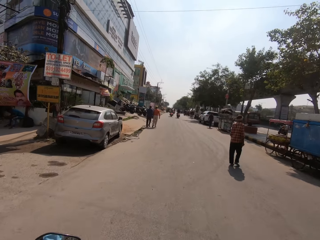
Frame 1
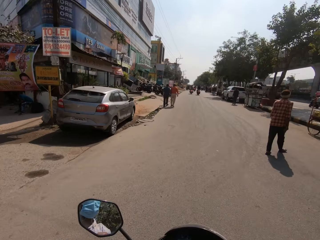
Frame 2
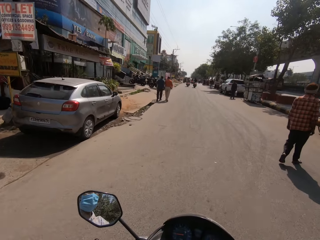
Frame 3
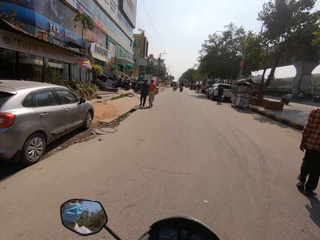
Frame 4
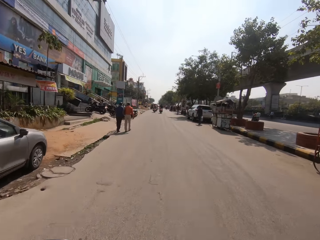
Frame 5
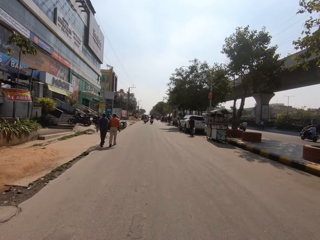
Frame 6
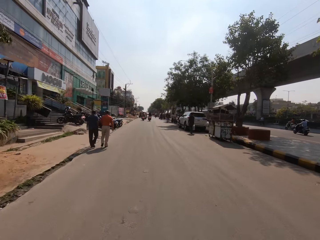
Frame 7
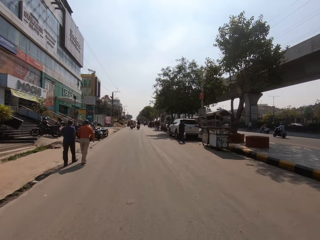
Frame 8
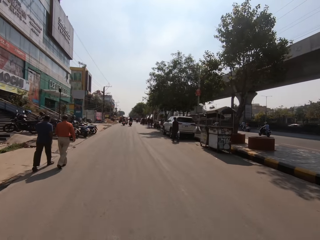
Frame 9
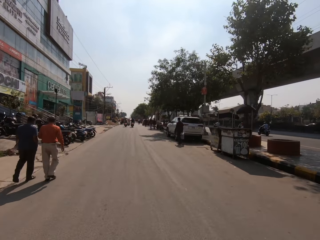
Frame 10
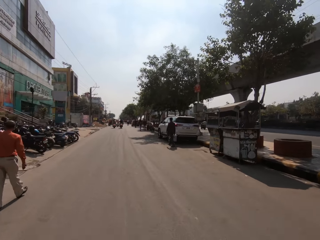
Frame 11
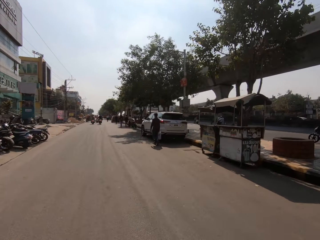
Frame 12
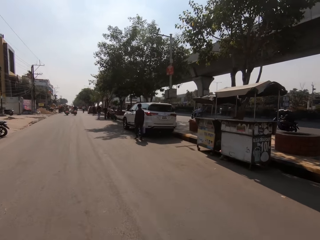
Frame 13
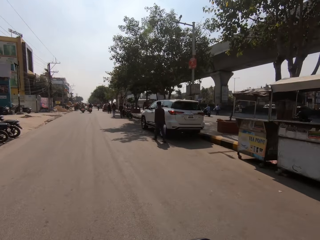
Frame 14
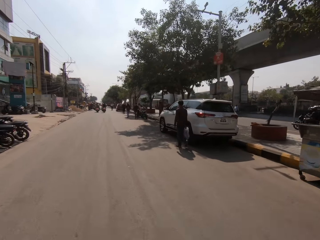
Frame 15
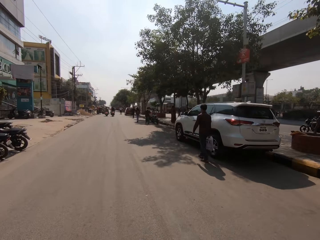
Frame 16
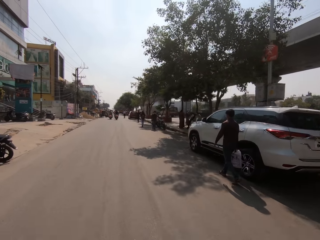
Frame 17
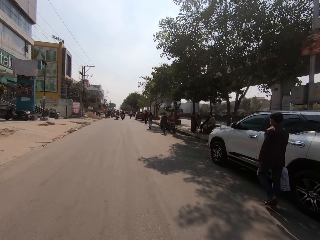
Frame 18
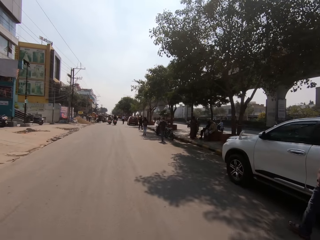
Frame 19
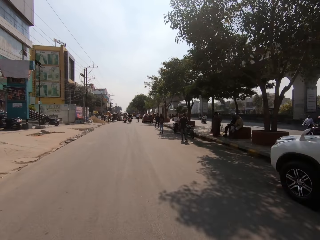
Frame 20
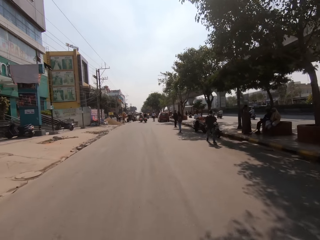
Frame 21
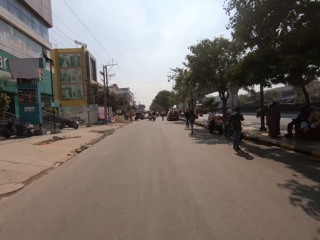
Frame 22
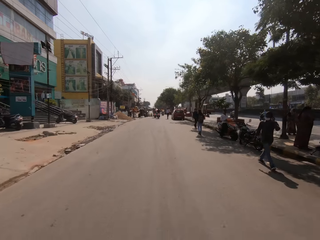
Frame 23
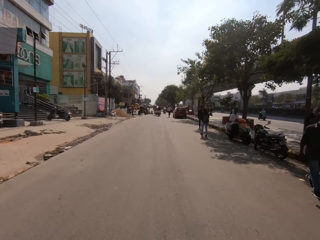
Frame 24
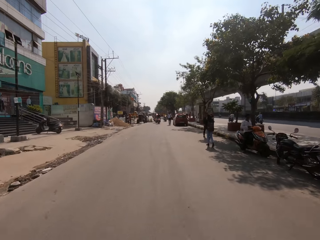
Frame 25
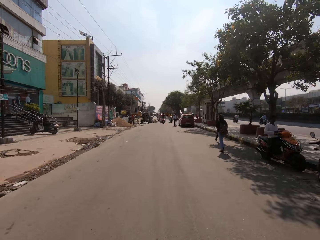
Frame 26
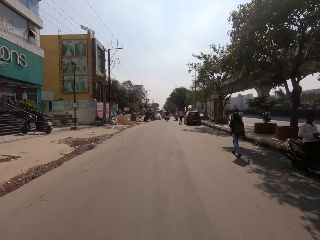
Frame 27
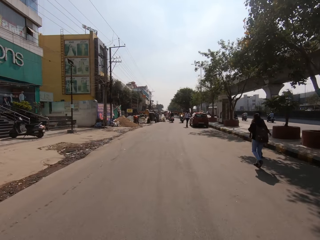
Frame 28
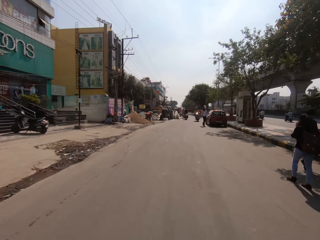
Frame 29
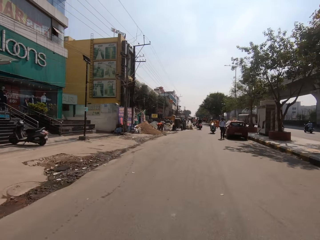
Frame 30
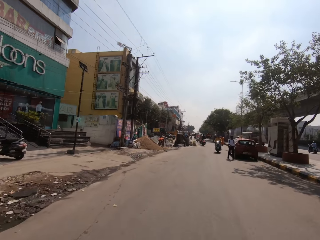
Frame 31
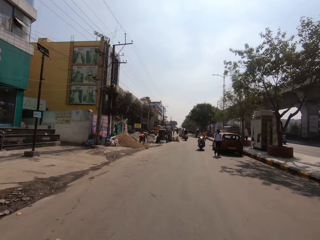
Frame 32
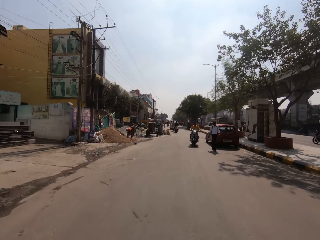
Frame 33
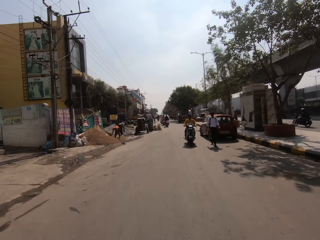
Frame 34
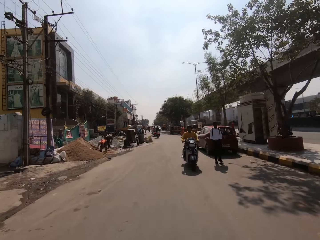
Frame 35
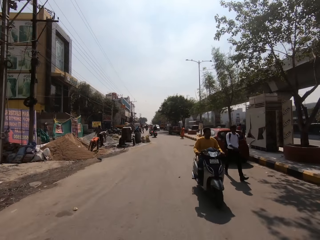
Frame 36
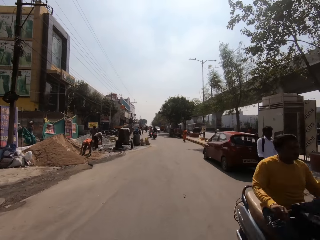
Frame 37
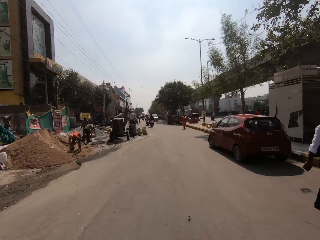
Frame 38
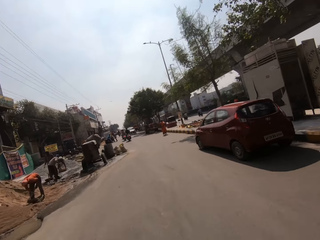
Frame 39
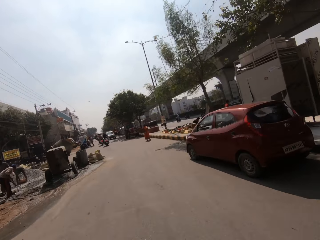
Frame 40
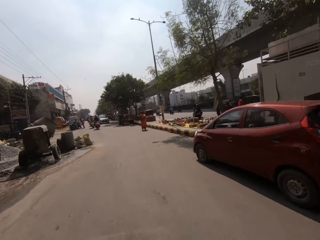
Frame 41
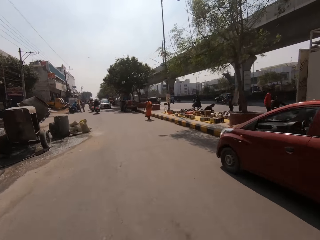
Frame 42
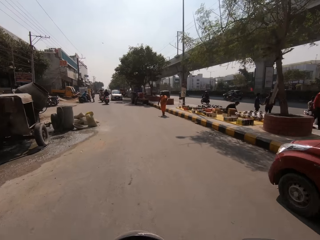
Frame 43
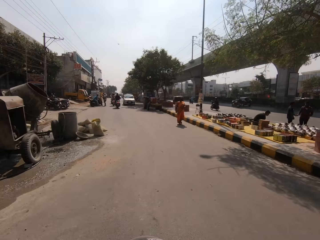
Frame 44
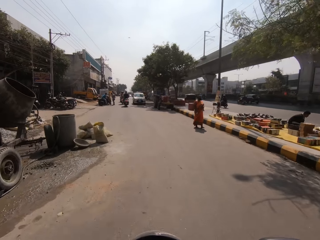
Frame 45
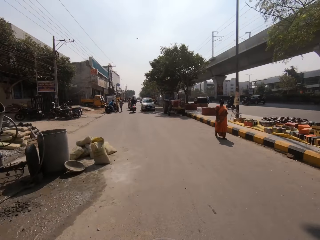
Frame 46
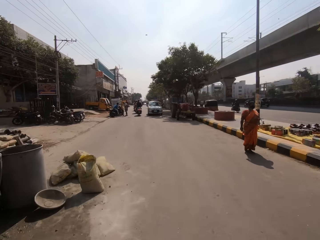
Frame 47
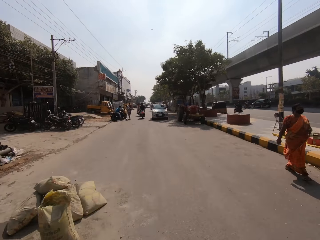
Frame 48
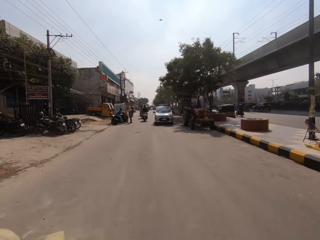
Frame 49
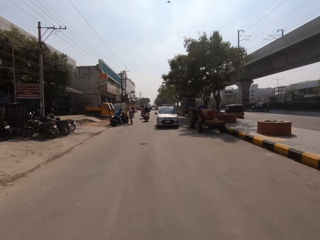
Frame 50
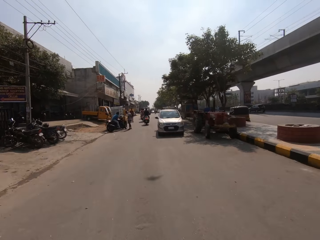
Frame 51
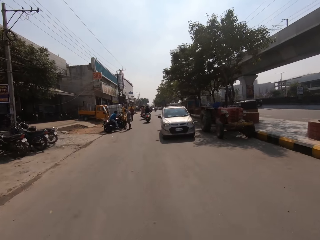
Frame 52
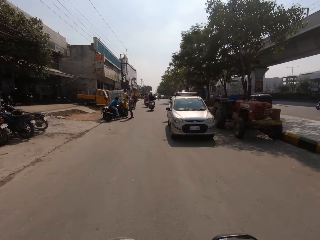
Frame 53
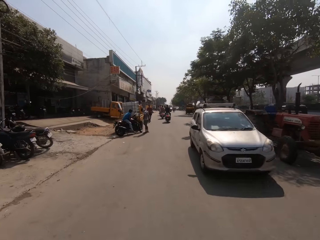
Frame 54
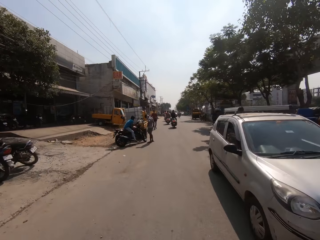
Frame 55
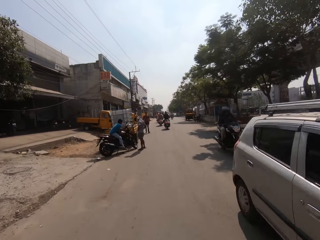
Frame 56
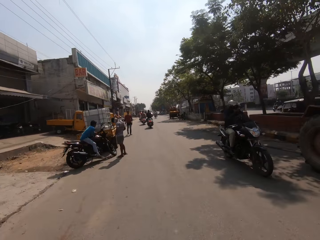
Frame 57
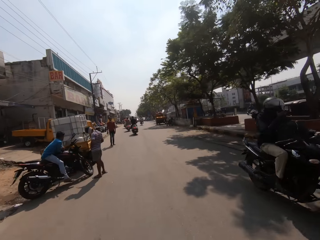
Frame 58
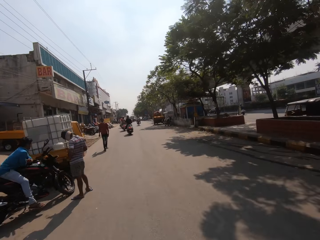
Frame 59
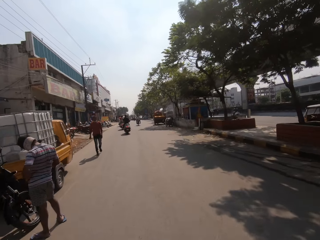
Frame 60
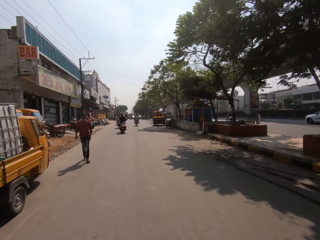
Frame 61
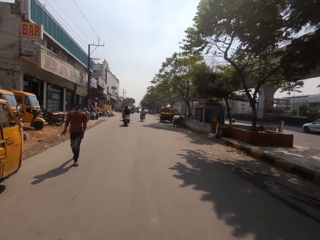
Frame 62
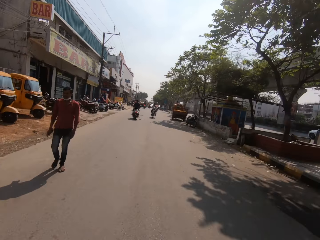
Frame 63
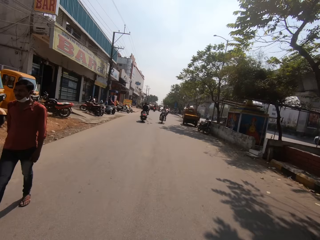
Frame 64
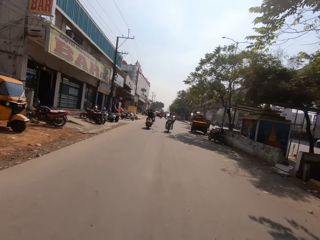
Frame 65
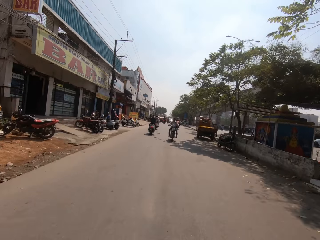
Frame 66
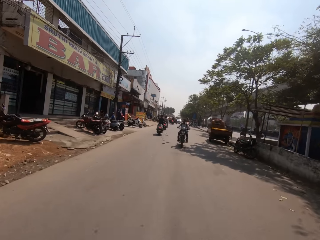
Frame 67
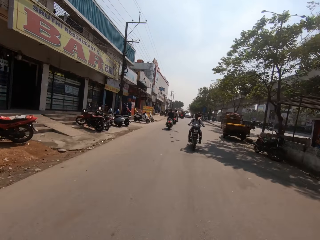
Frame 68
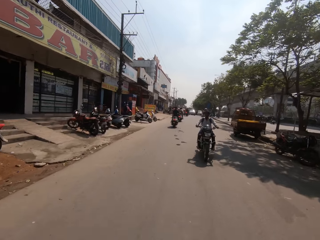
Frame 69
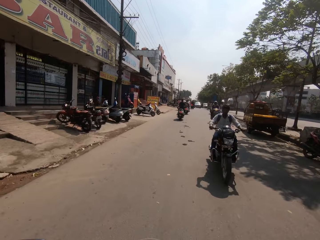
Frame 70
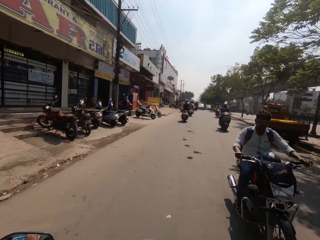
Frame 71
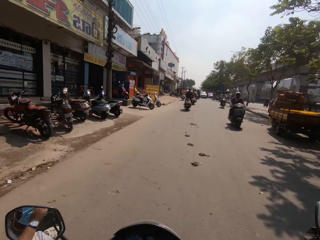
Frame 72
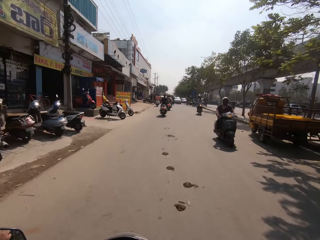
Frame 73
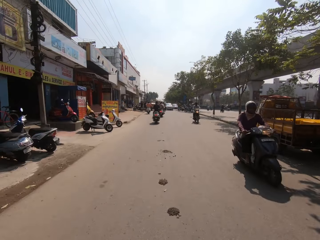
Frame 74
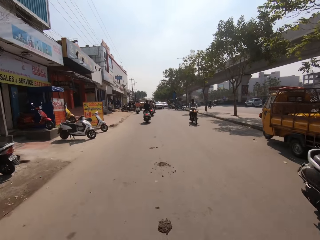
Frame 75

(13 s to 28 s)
The camera wearer talks to a man. The man talks to the camera wearer. The camera wearer talks to the man.

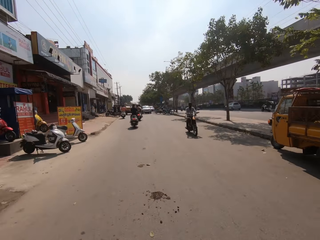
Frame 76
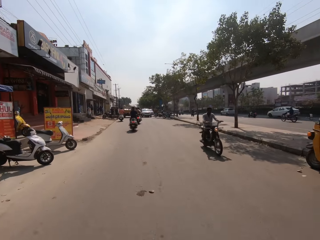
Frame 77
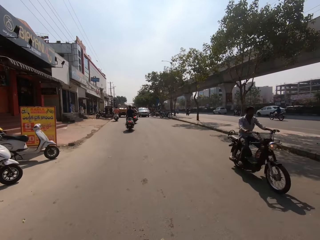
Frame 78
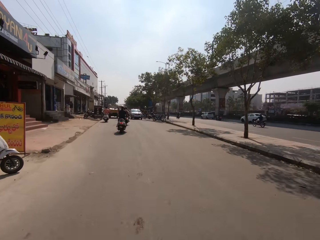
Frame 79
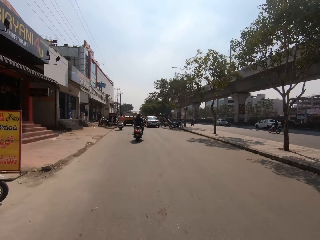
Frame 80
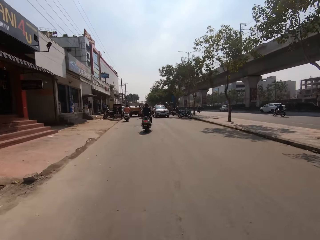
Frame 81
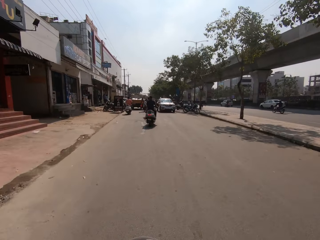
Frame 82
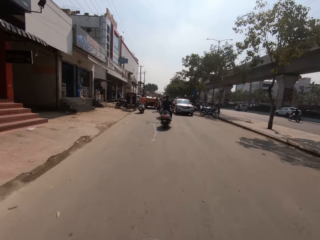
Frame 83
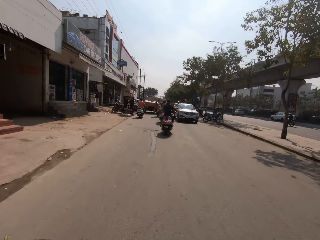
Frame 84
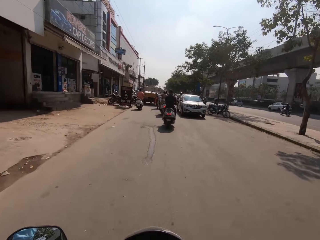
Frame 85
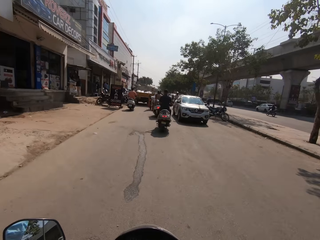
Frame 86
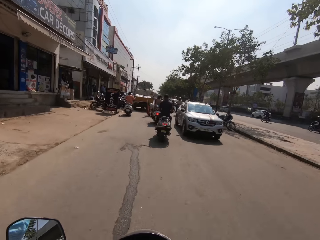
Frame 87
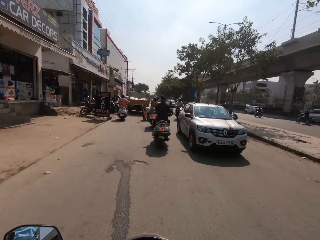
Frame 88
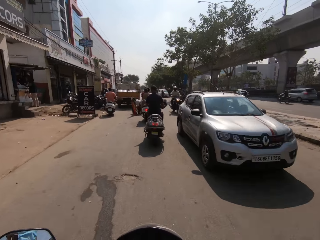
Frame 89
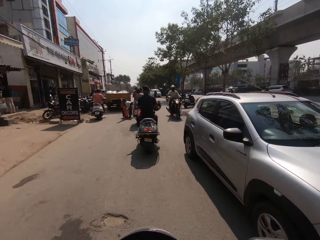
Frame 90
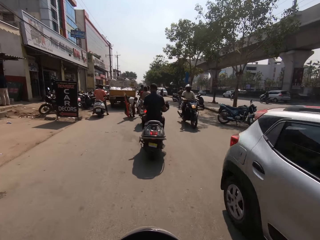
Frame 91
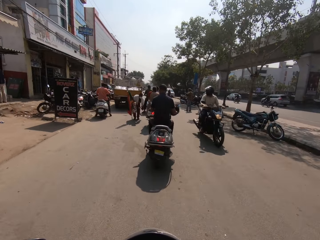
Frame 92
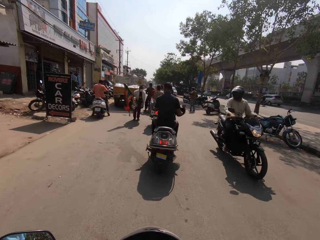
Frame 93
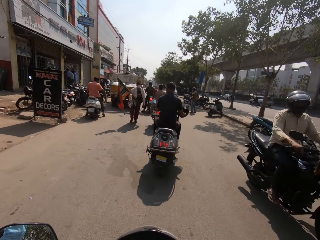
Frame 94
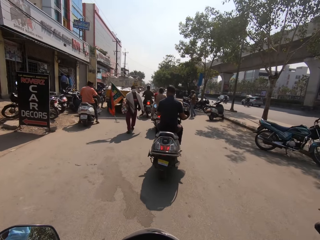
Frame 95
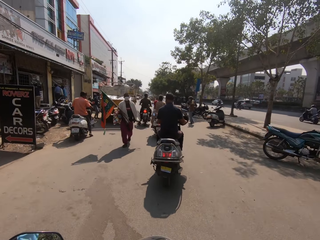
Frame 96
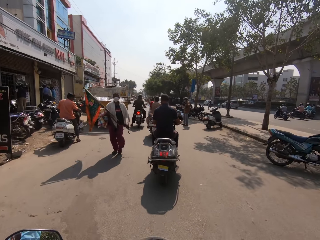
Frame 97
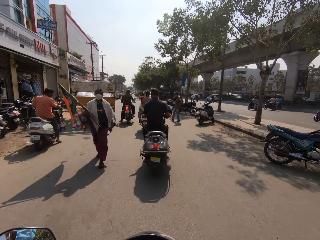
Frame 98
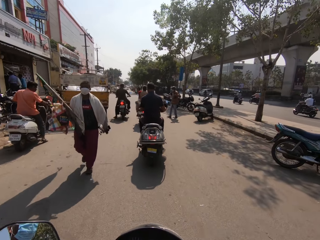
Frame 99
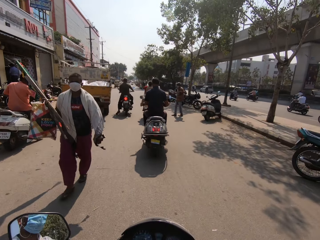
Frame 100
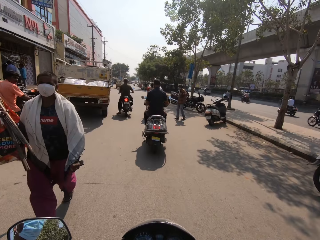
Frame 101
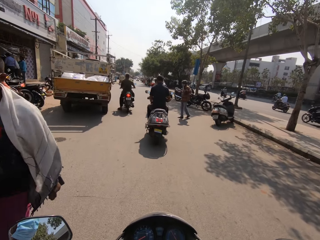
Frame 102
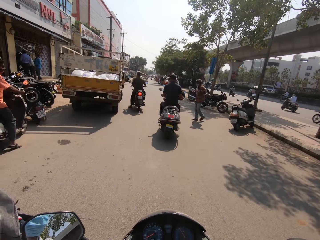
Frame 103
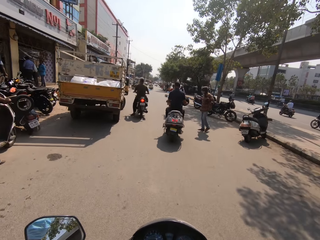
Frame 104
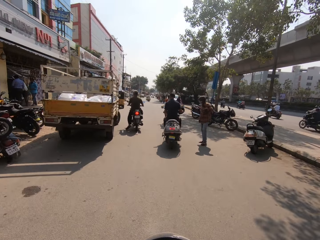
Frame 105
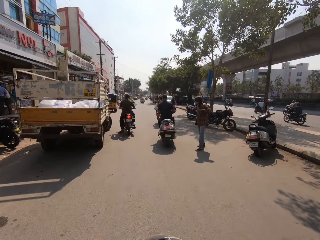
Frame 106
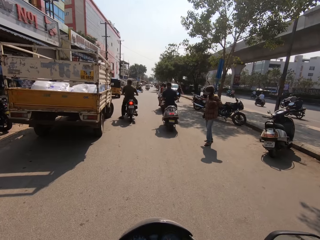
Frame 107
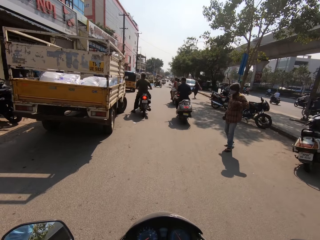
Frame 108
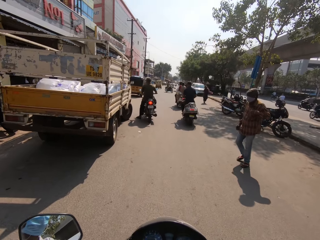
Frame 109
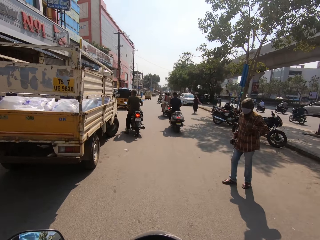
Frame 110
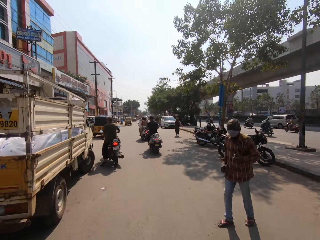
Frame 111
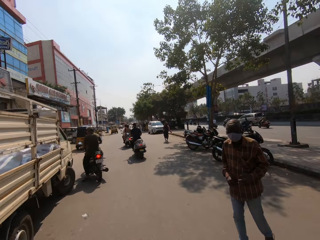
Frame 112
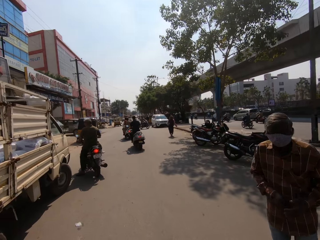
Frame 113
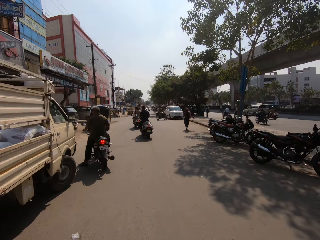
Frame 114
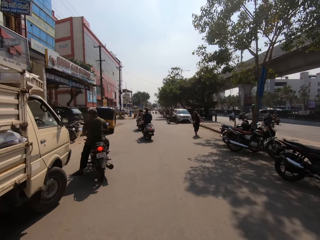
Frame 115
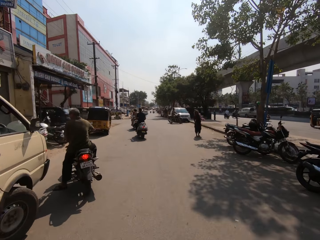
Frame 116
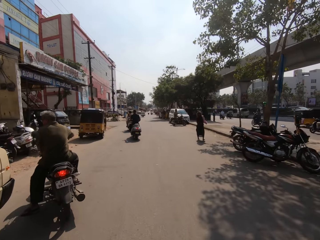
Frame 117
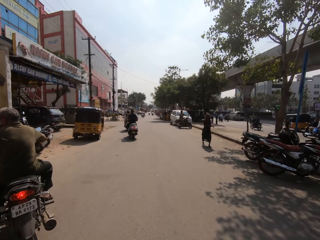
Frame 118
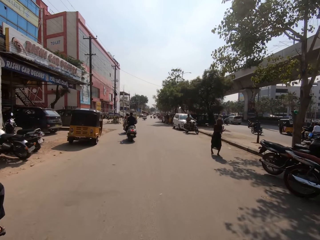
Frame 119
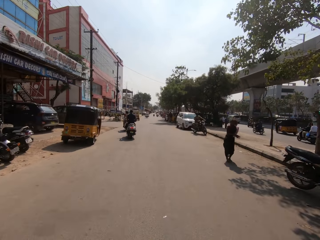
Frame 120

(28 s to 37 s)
A man talks to the camera wearer.
